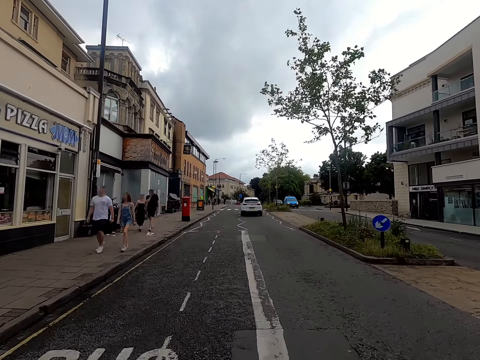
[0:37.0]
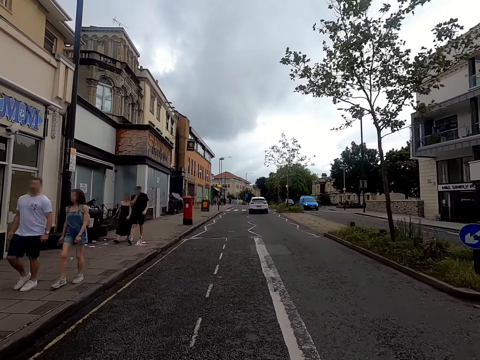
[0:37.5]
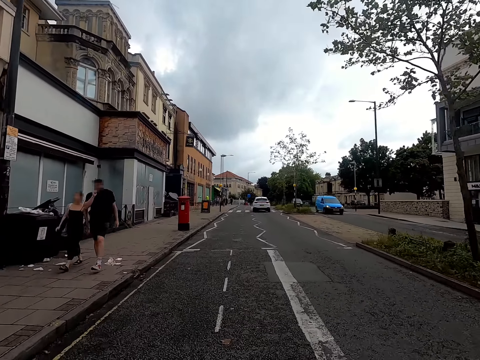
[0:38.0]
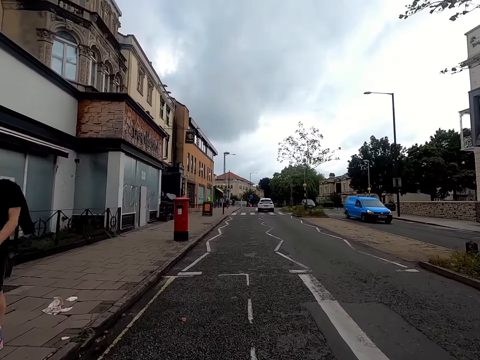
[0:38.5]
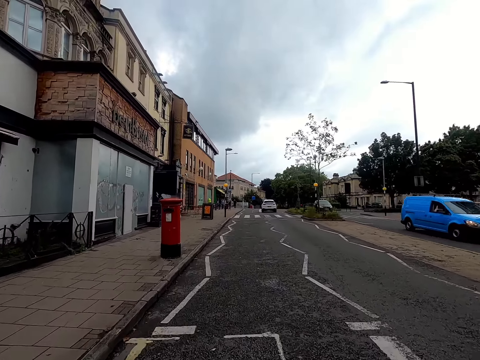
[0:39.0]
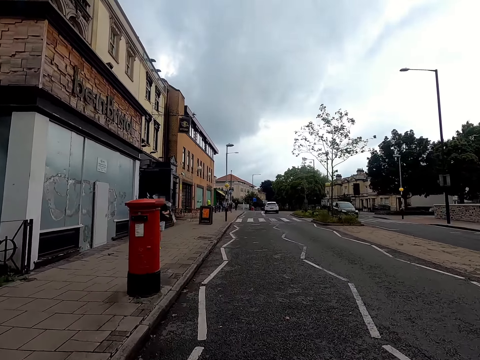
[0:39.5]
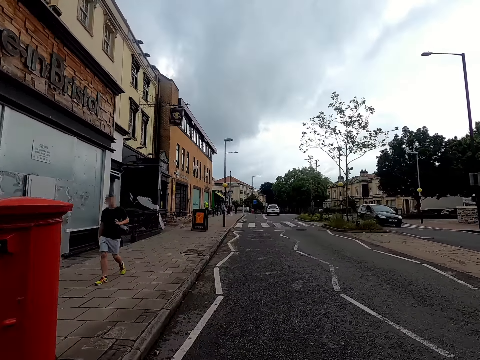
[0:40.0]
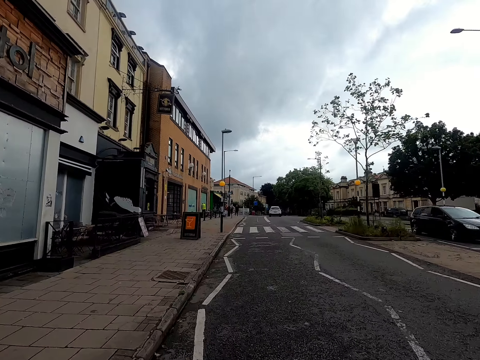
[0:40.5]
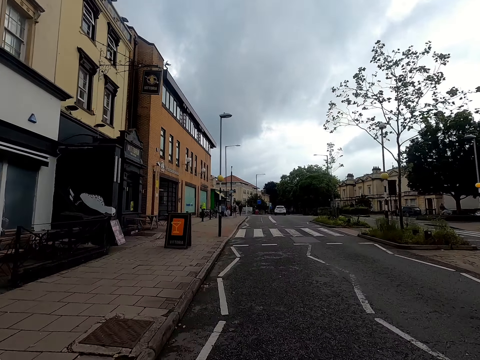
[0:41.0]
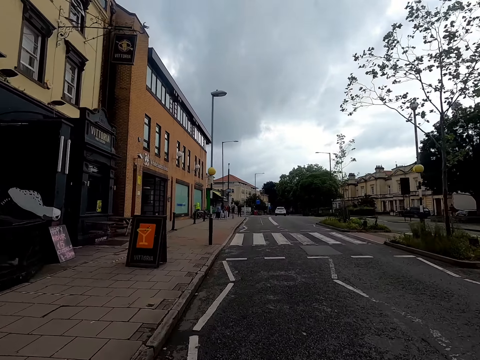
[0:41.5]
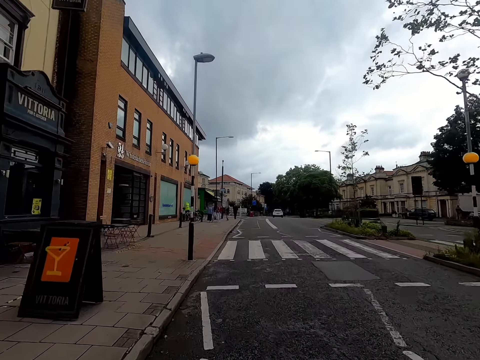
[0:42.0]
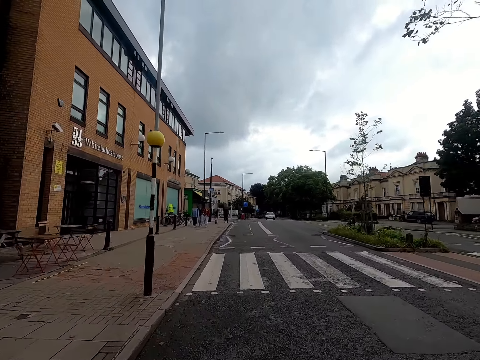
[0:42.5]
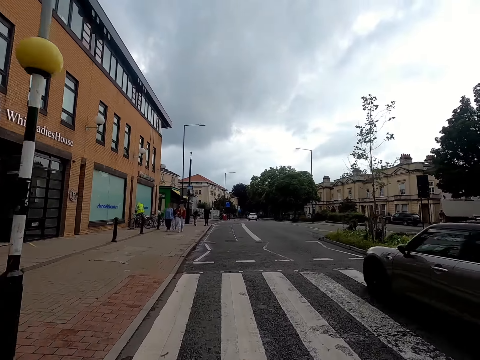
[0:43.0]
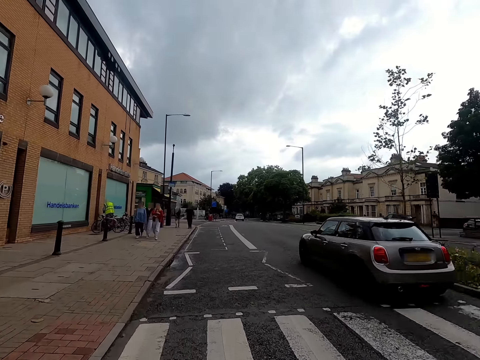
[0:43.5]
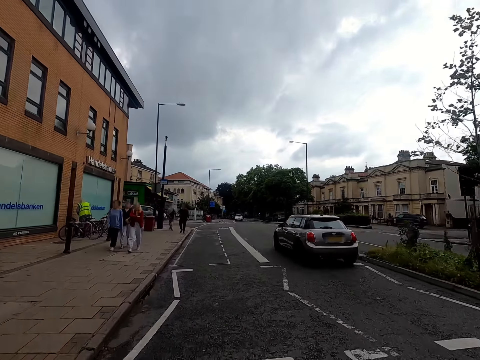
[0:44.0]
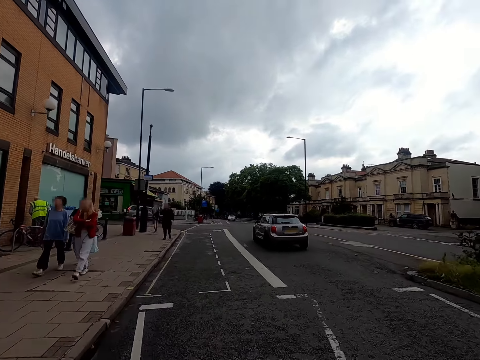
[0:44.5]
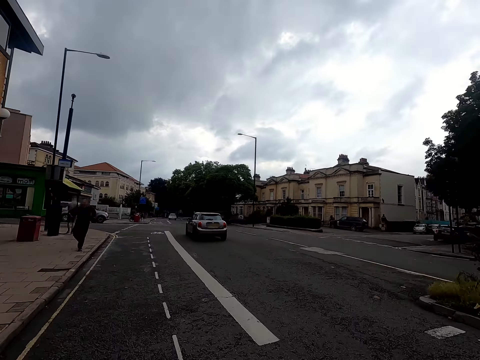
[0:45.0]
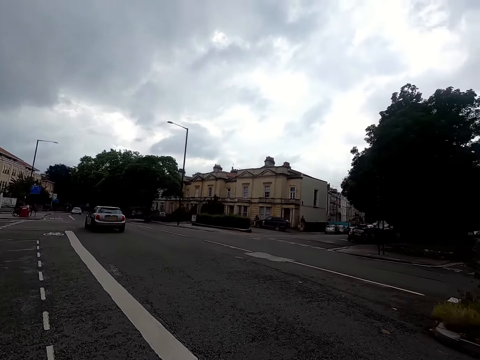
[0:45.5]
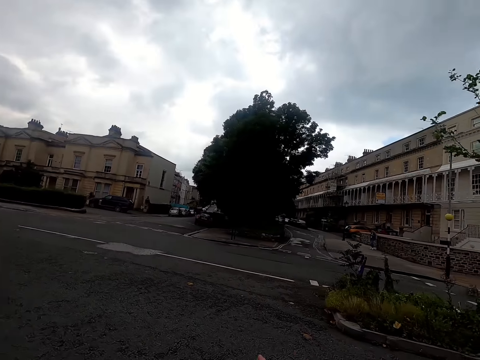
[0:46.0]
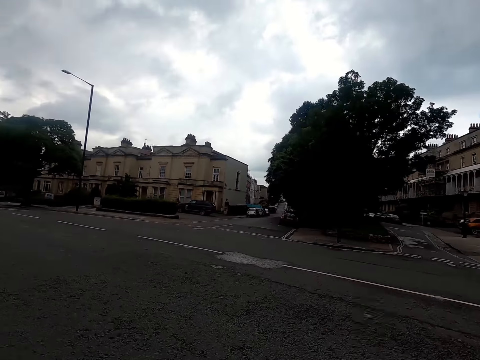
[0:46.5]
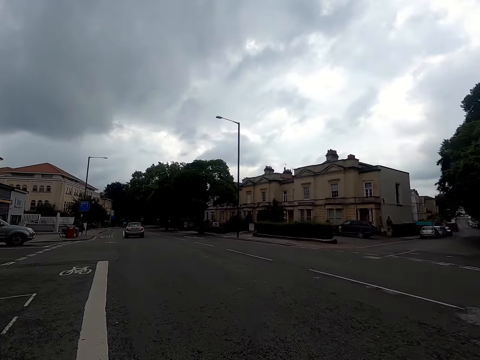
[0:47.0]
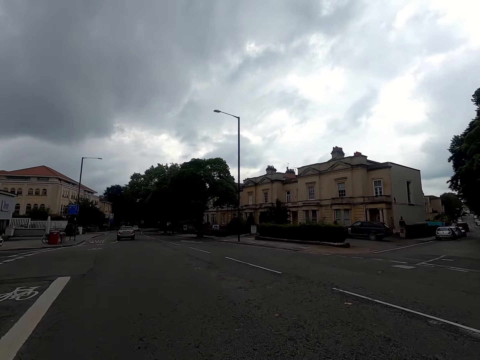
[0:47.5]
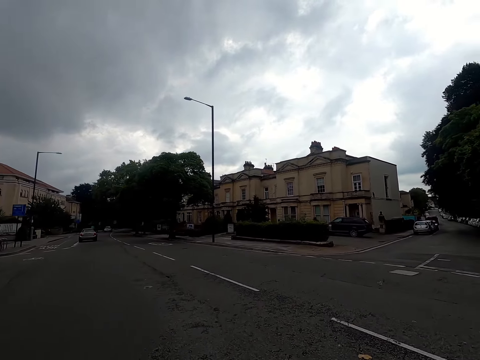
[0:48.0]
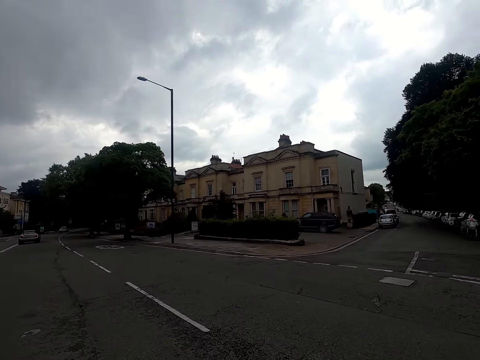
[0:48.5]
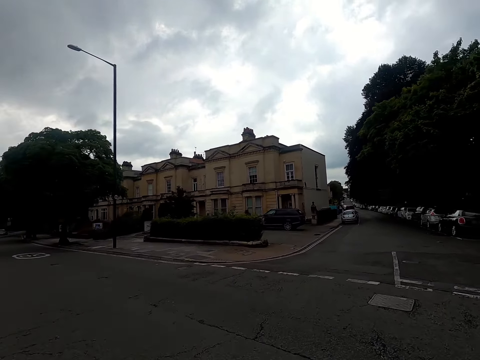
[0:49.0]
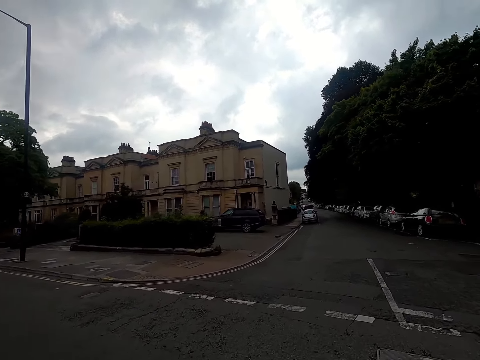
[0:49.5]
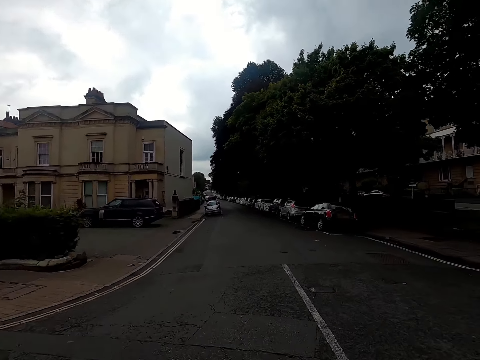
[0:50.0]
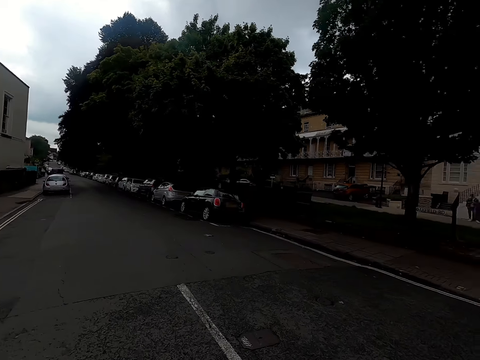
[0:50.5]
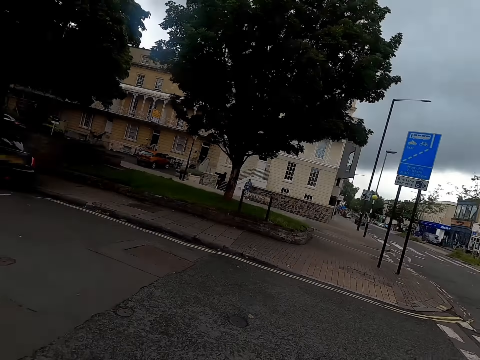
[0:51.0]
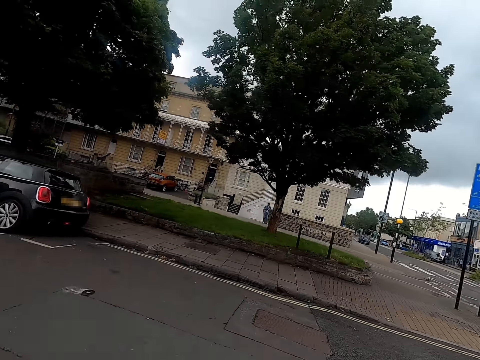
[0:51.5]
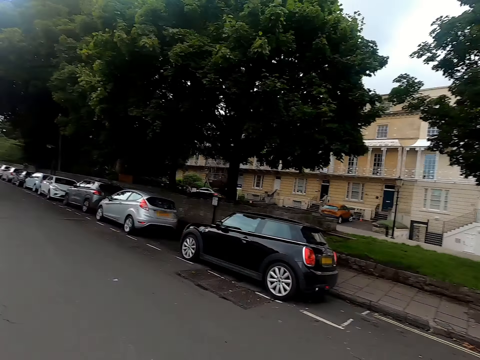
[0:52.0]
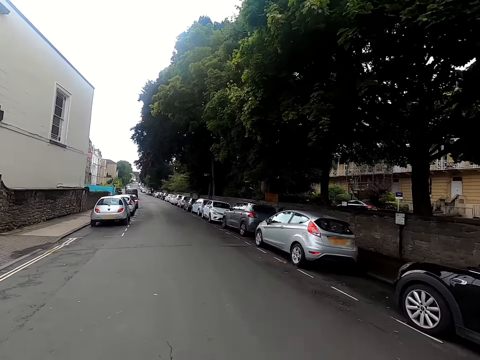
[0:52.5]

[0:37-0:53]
The camera wearer rides the bicycle past a man on the road. They ride the bicycle past a woman on the road. They ride the bicycle past another man on the road. They ride the bicycle past another woman on the road. A blue van drives past the camera wearer on the road. The camera wearer rides the bicycle past another man on the road. A black car drives past the camera wearer on the road. A grey car drives past the camera wearer on the road. The camera wearer rides the bicycle past another woman on the road. They ride the bicycle past another woman on the road. They ride the bicycle past another man on the road. They ride the bicycle on the road. They take a right turn of the road.

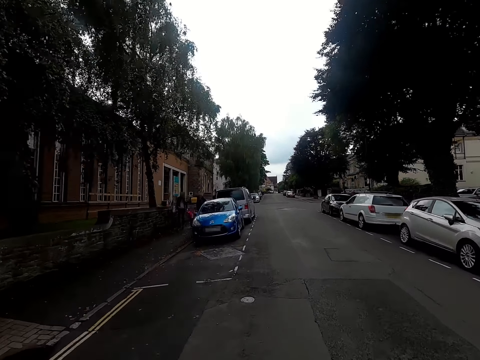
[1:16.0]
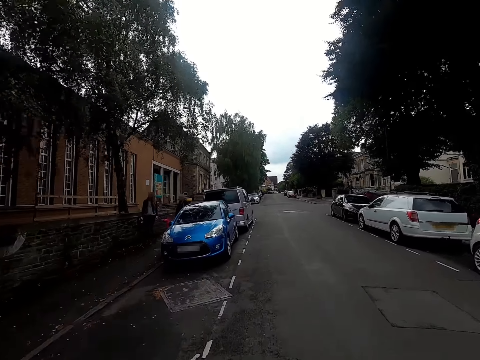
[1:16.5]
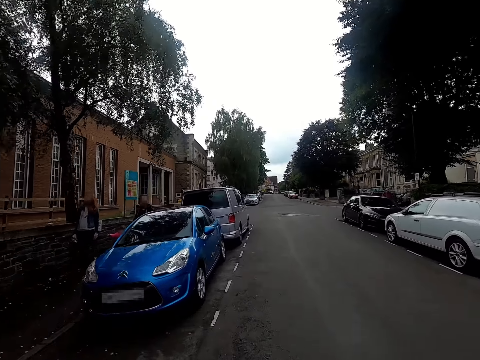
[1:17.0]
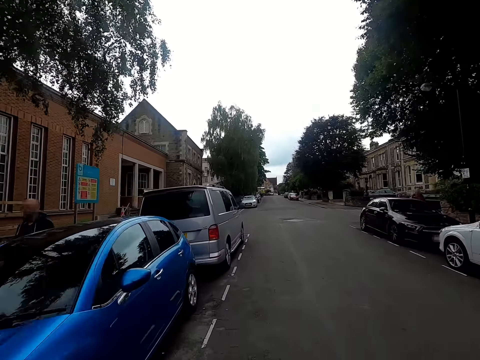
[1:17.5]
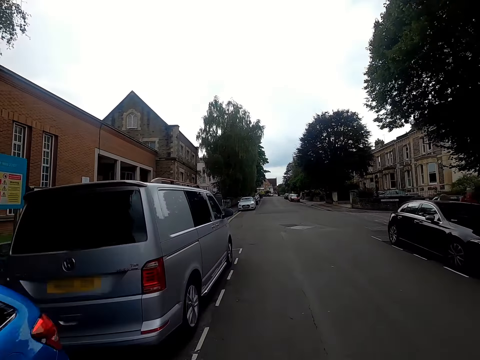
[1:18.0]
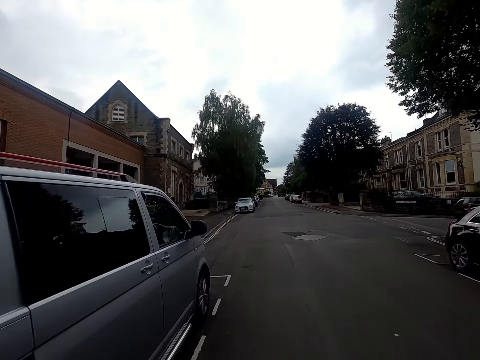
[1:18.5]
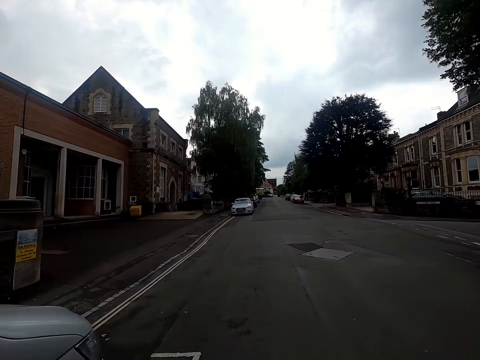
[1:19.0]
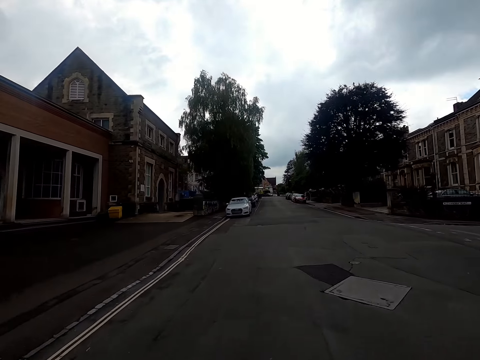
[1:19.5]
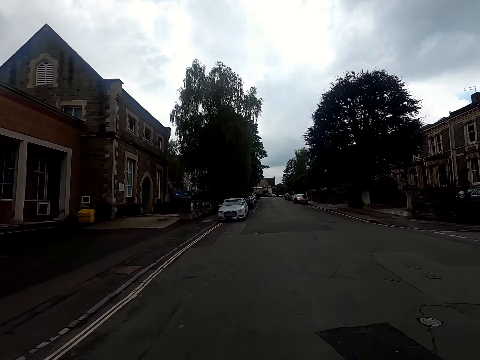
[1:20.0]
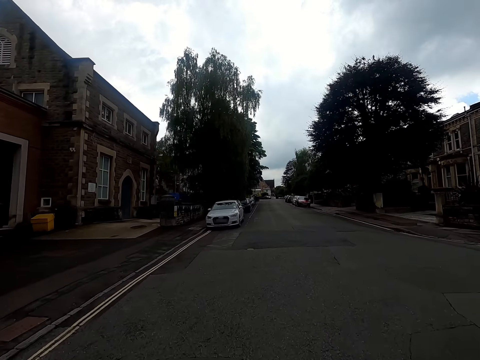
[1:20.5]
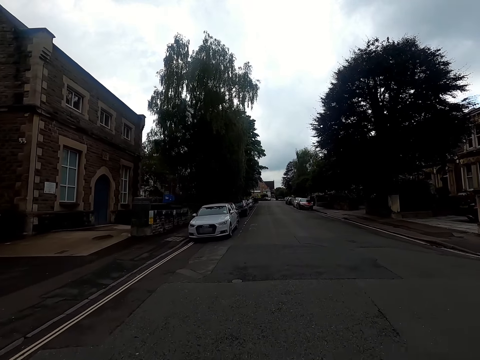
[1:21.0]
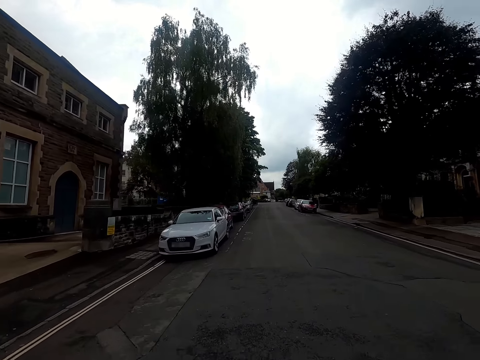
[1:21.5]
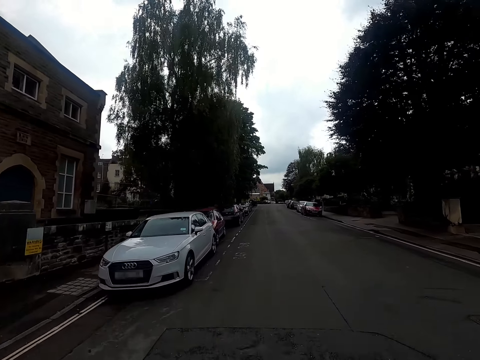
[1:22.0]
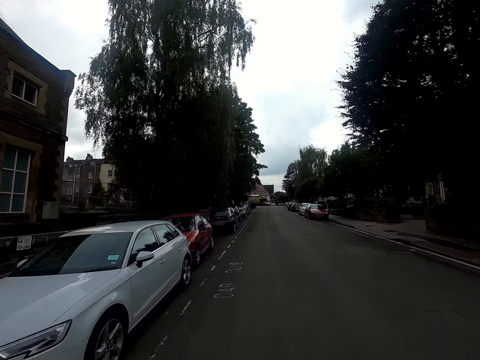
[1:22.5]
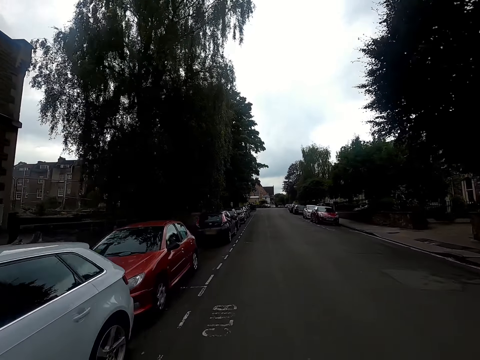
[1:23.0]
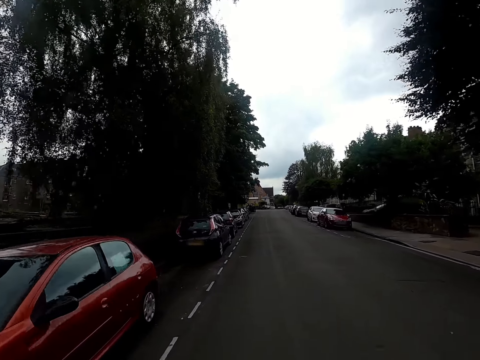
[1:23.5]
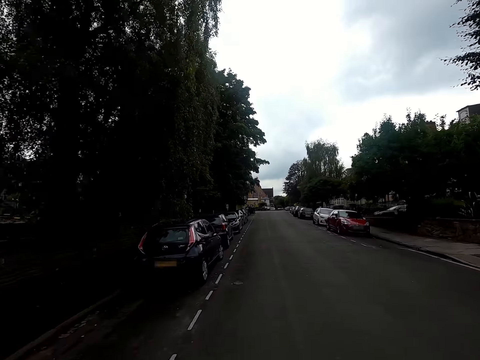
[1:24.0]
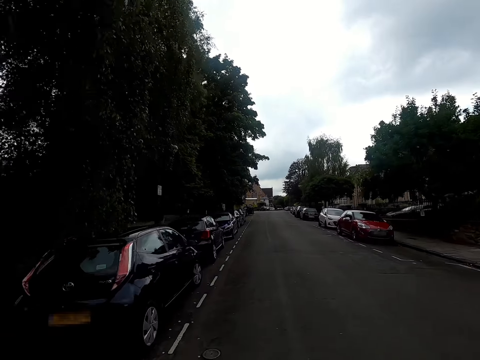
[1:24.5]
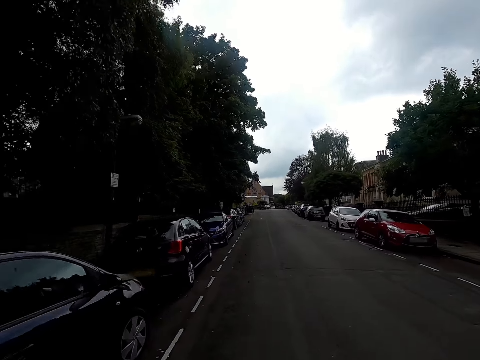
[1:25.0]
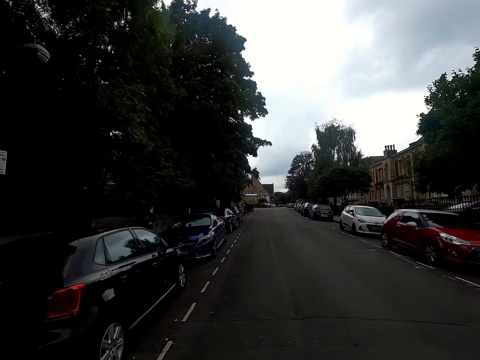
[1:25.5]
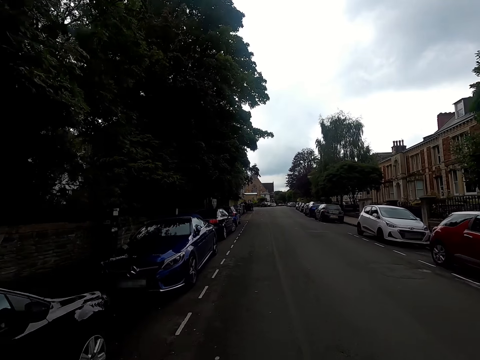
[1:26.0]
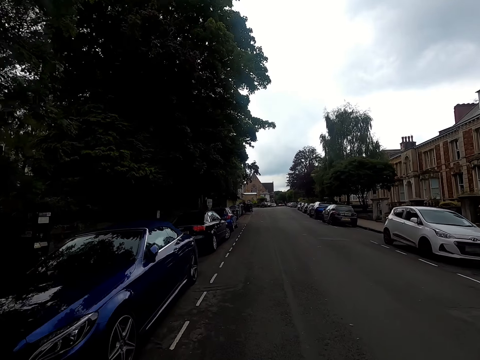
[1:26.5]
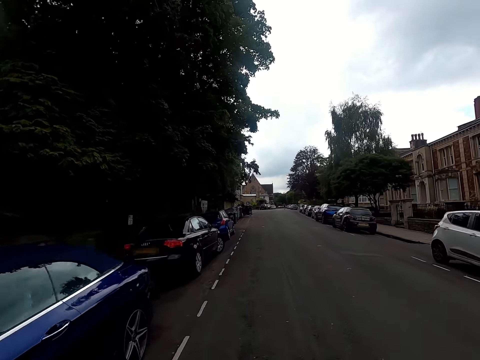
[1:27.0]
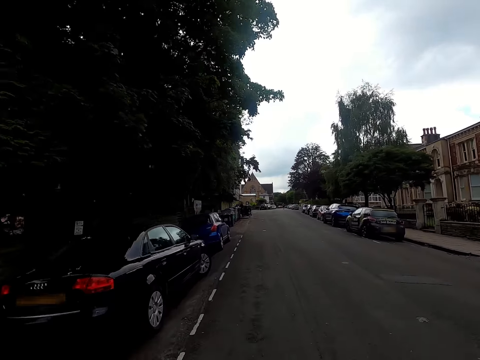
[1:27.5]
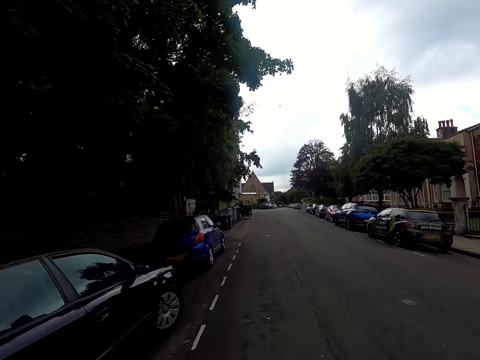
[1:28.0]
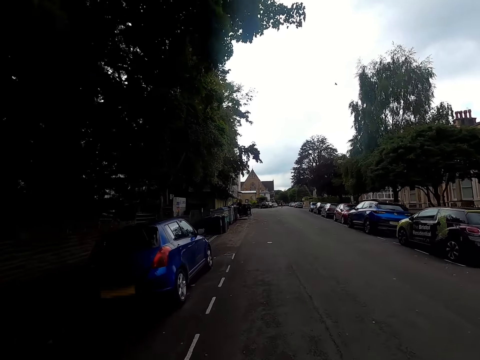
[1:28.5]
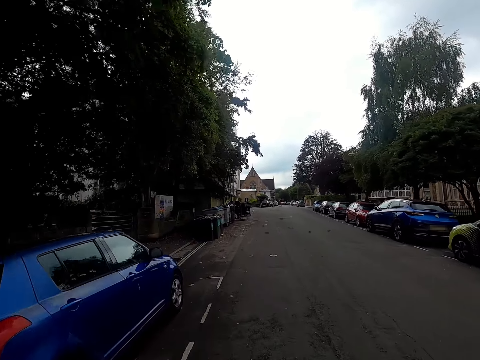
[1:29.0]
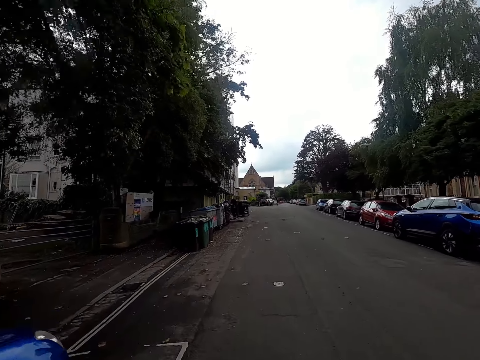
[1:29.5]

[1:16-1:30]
The camera wearer rides the bicycle past a woman on the road. They ride the bicycle past a man on the road. They ride the bicycle on the road.
